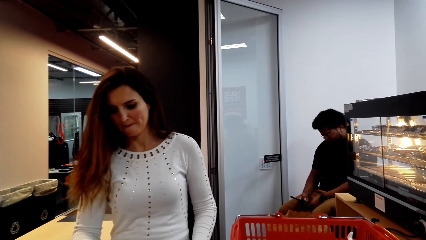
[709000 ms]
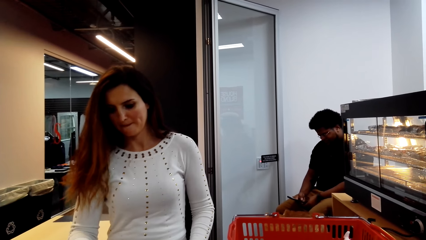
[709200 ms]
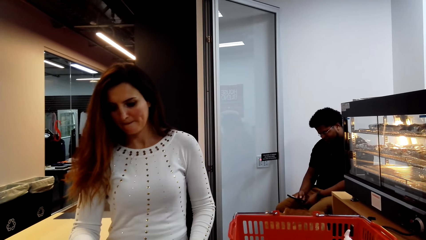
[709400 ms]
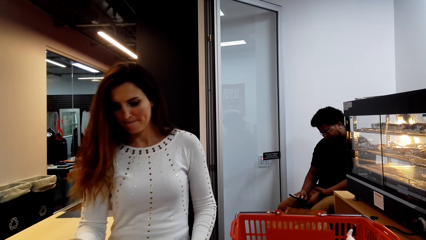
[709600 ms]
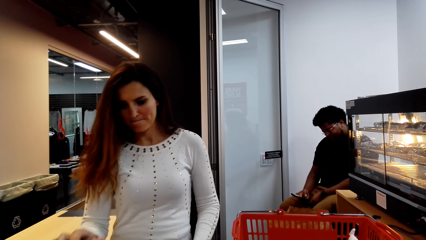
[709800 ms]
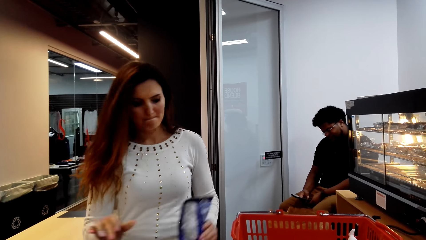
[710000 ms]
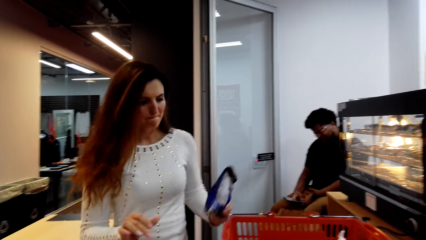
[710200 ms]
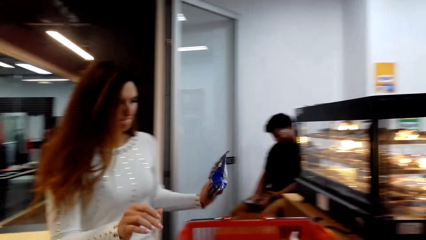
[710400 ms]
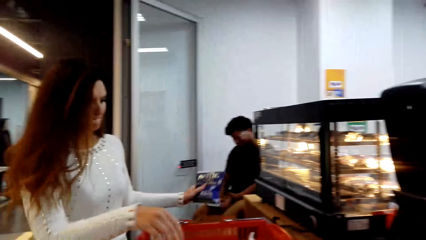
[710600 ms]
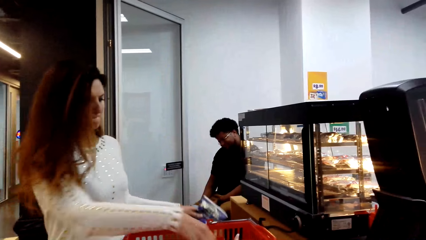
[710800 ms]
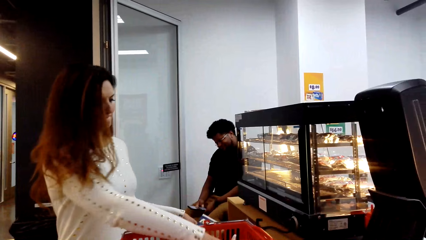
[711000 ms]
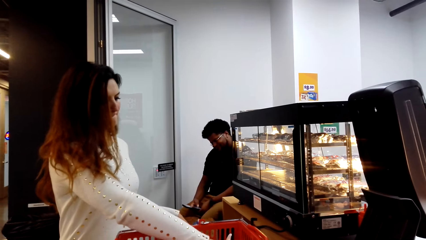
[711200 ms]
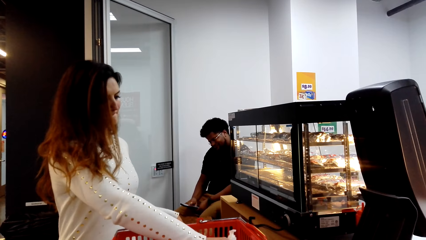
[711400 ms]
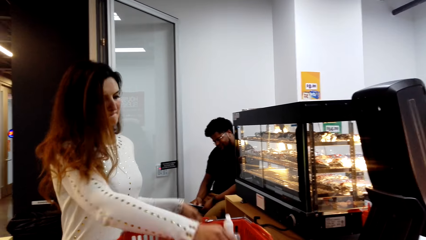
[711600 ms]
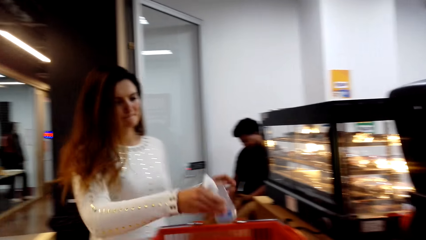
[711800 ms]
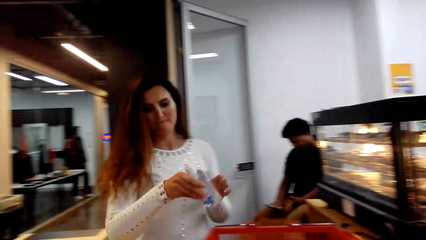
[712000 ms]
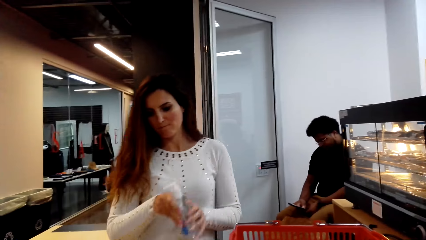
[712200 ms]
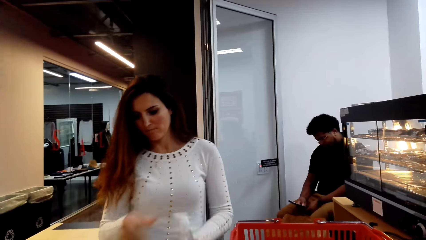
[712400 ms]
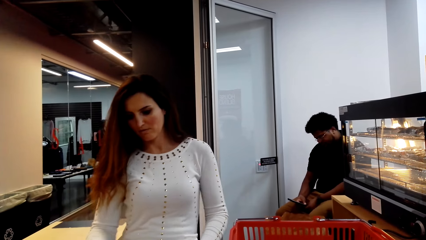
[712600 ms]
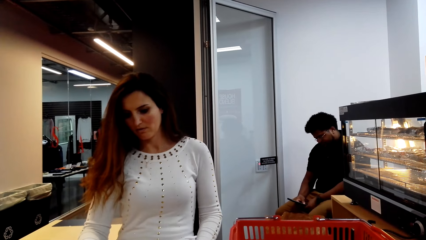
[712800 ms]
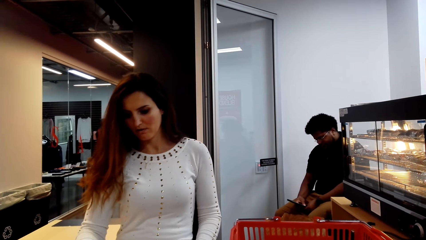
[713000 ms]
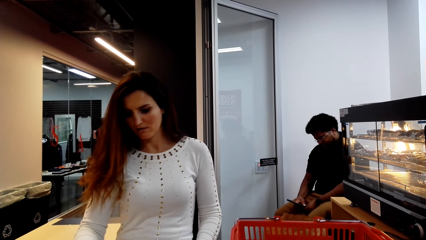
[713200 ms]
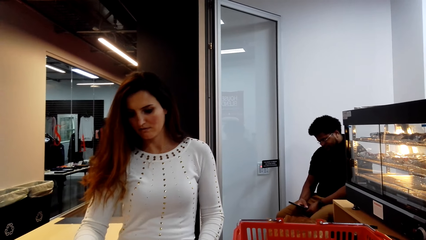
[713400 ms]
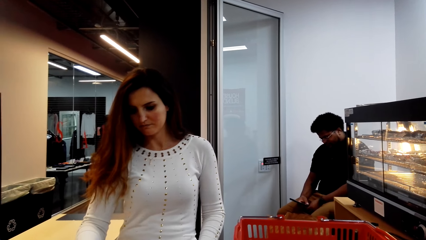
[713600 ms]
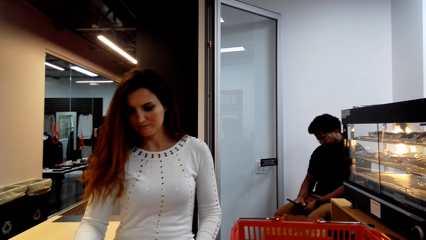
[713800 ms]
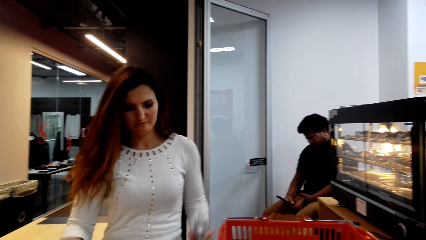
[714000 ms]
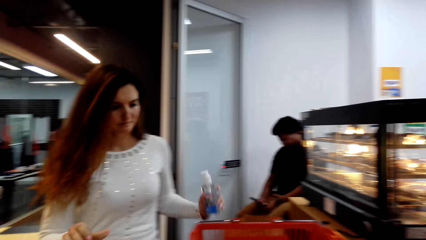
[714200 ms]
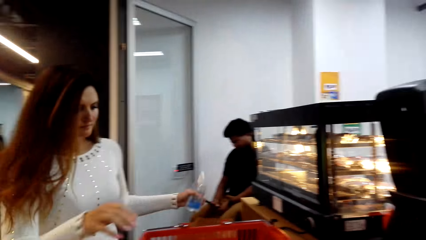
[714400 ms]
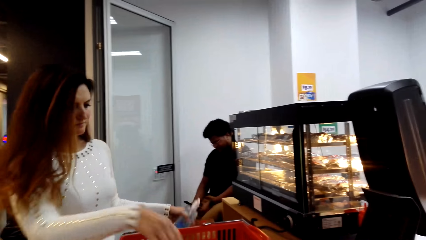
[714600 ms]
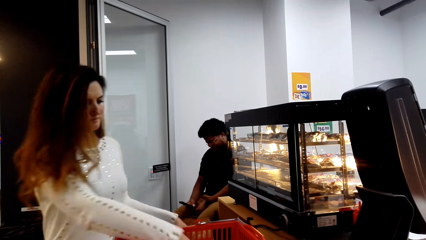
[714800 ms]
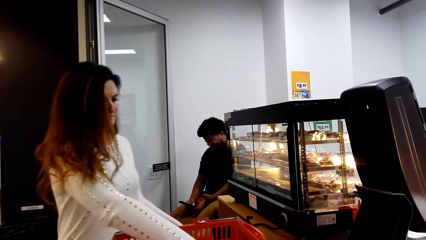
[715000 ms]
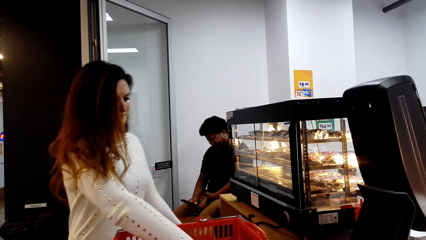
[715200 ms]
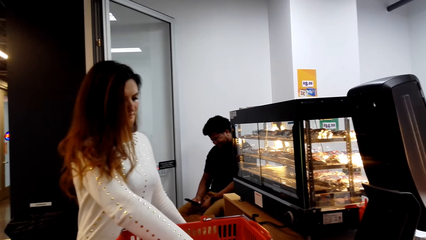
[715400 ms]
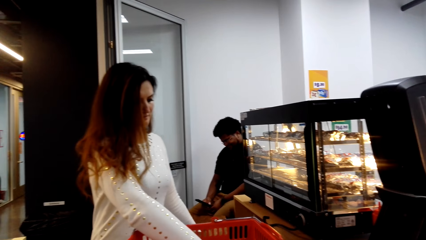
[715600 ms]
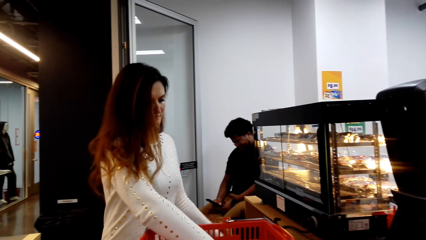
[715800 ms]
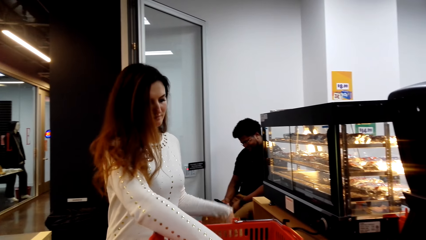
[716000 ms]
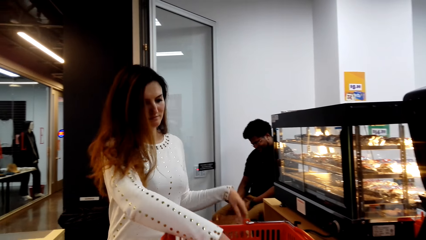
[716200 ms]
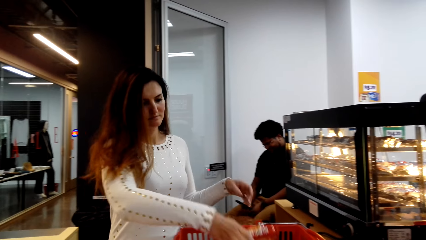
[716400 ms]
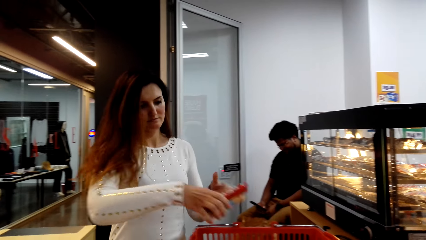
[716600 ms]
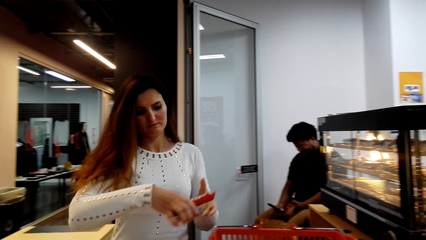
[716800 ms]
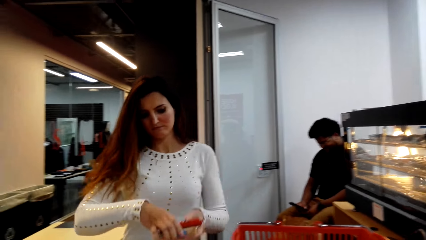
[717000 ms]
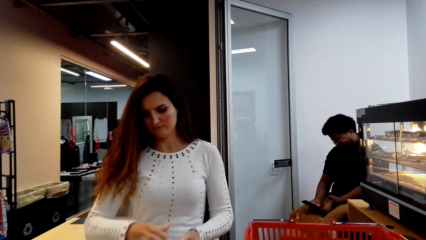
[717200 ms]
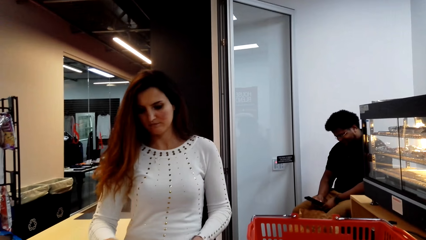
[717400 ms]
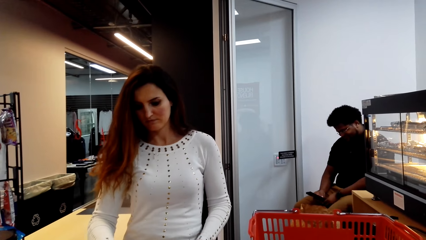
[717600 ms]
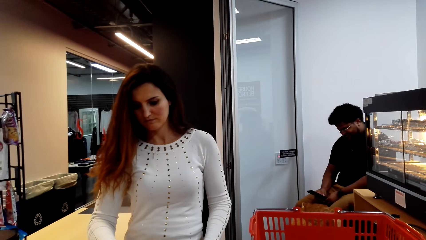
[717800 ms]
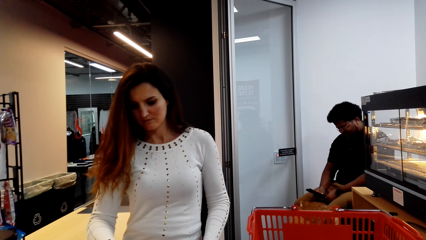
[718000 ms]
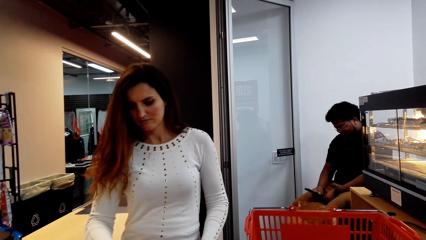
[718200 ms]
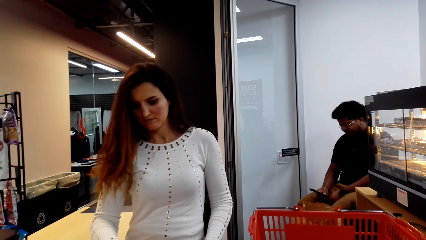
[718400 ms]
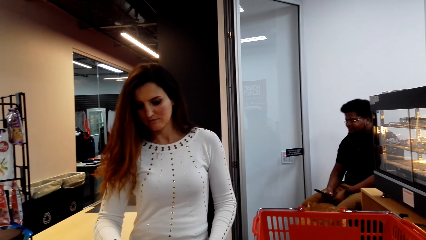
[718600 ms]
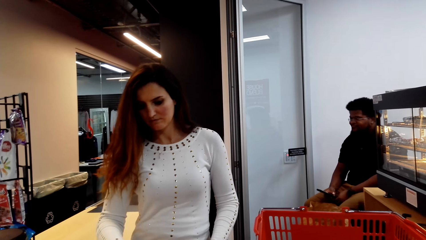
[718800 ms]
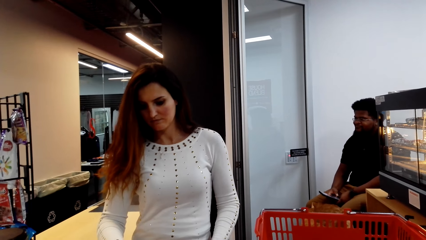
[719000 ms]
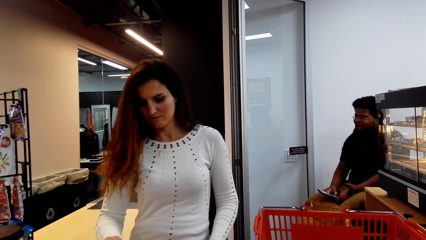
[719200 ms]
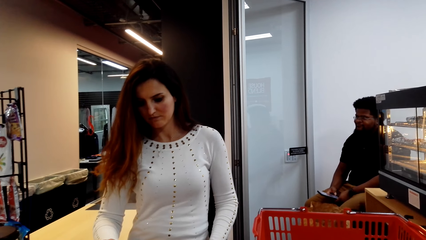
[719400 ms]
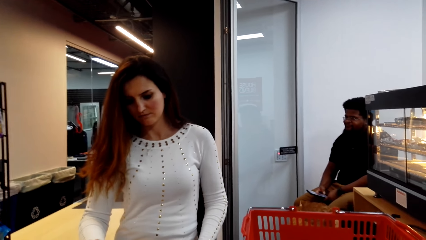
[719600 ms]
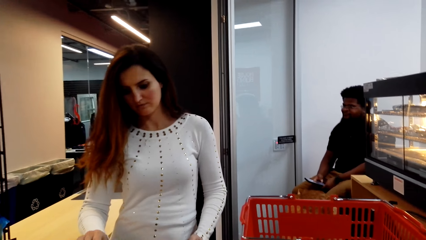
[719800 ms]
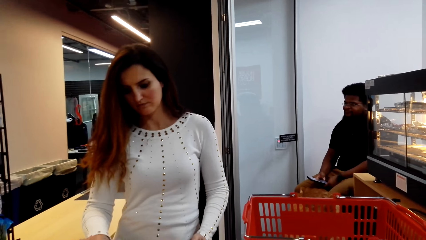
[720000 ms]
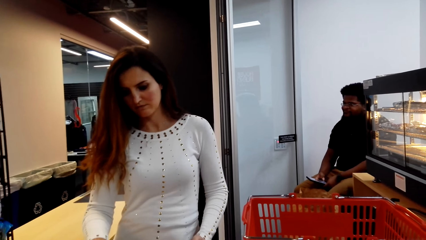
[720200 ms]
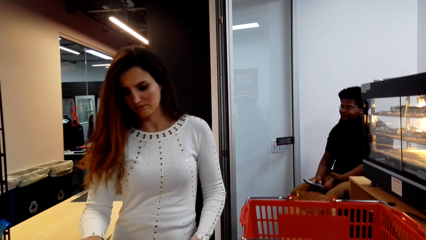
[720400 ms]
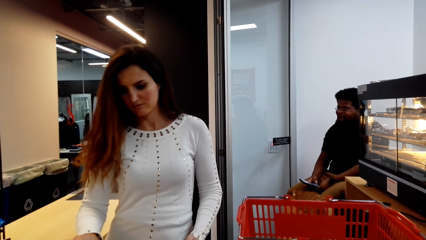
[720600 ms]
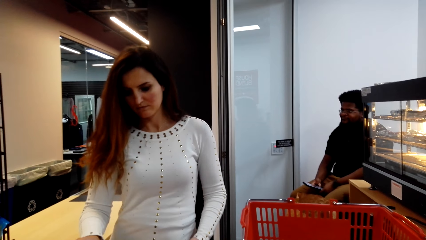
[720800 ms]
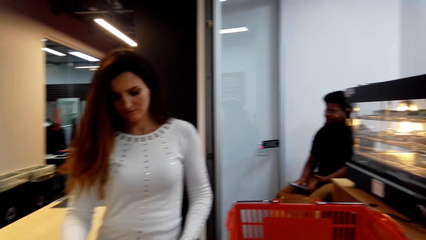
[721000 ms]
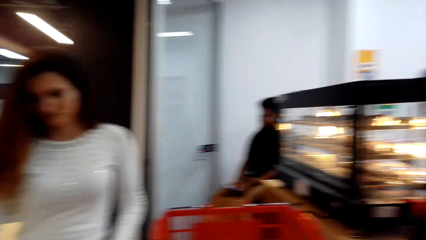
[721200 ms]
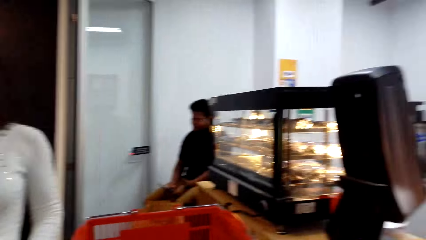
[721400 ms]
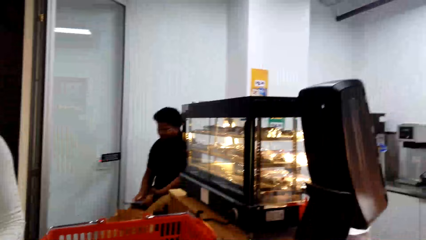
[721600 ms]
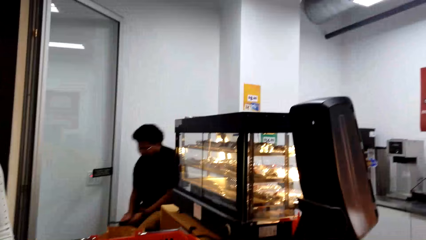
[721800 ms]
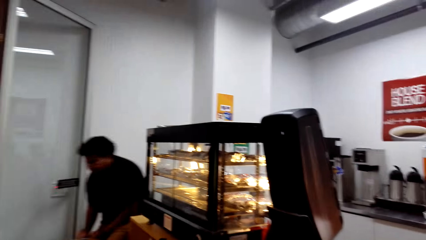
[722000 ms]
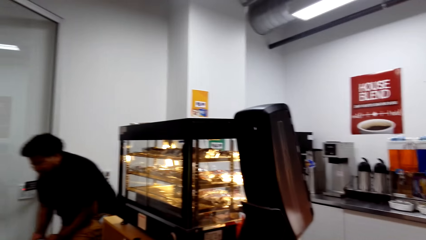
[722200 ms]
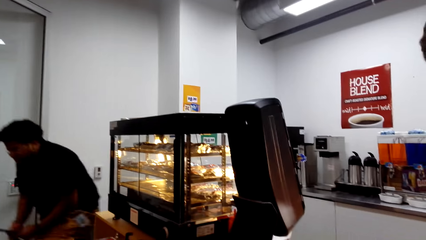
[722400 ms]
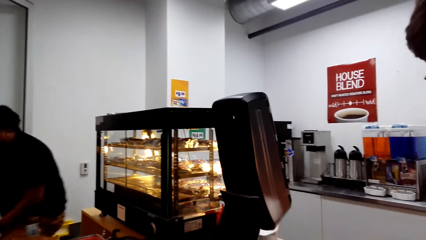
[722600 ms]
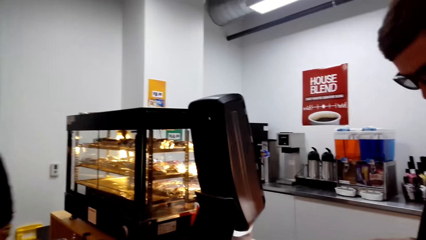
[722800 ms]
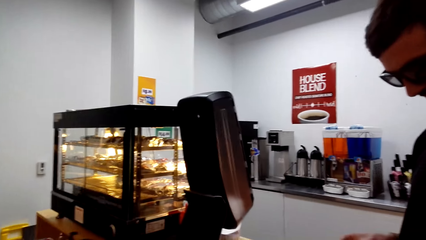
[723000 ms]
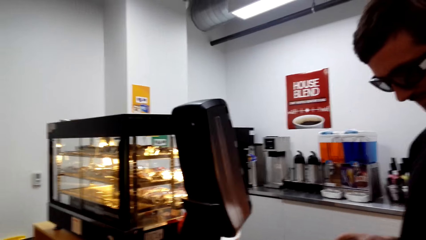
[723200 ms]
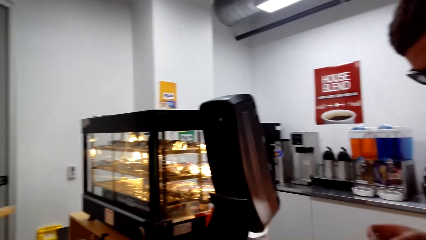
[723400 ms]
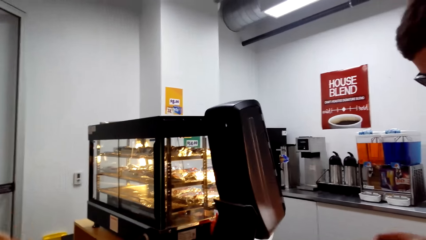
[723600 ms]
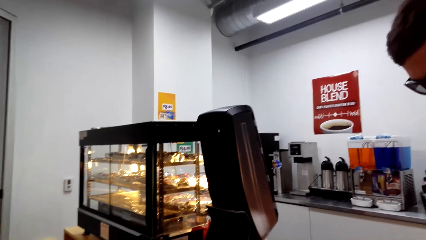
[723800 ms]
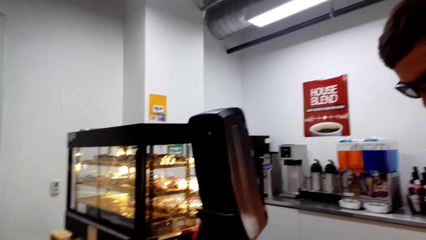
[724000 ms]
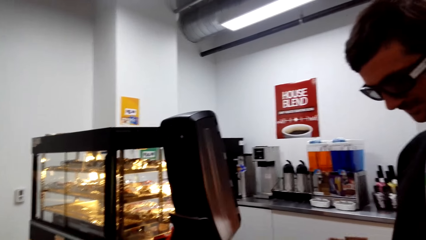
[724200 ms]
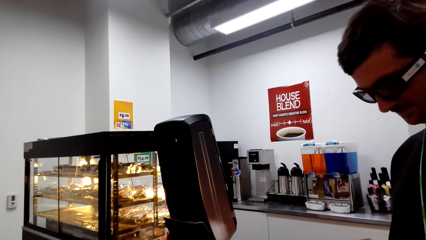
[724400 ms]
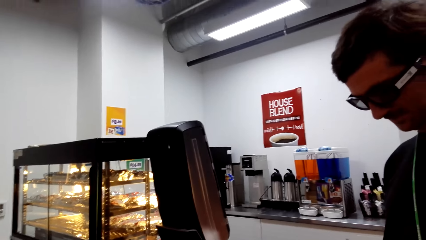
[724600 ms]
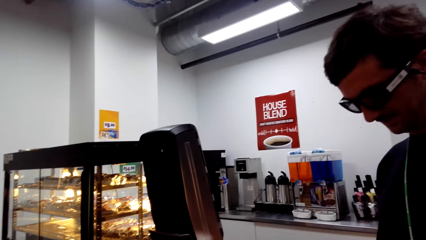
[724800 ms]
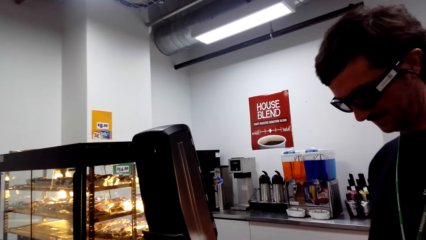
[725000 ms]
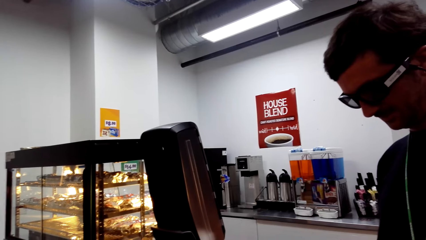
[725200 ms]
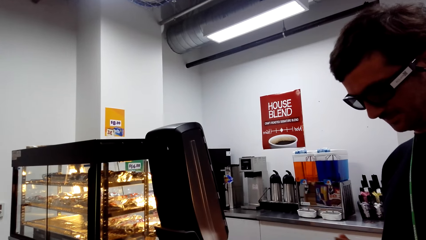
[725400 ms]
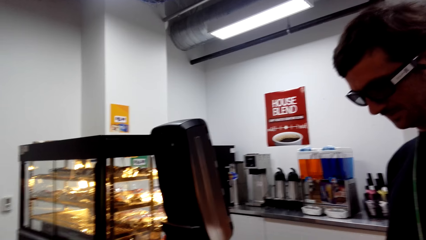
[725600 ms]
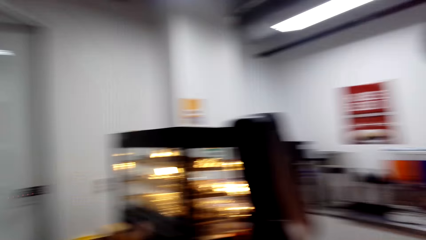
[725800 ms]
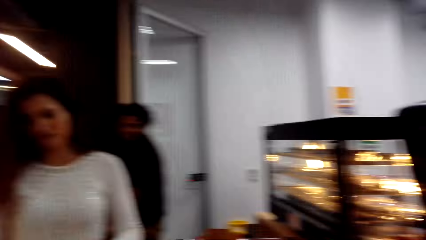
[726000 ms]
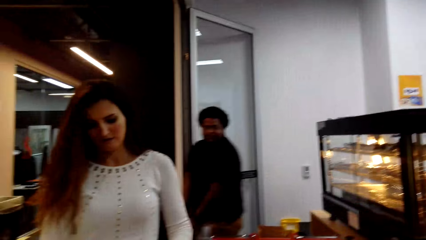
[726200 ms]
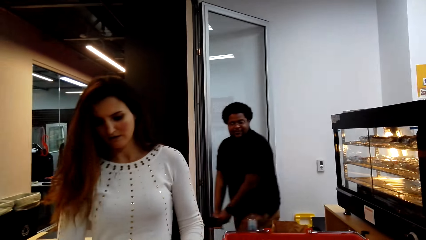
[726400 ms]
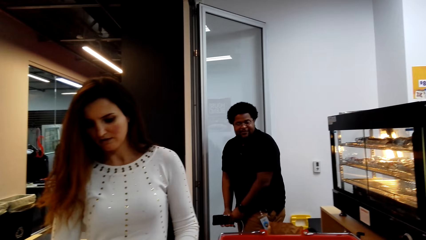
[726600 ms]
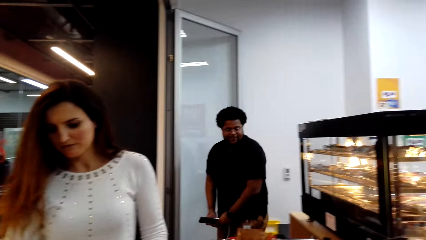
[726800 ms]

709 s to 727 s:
The woman bills the item. She puts the packet in the paper bag. She picks a bottle from the shopping basket, bills the item, and puts the bottle in the paper bag. She picks an item from the shopping basket and bills the item. The camera wearer looks around the supermarket. They look at a man.
